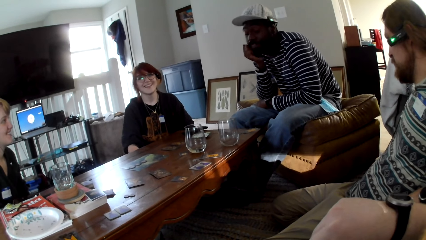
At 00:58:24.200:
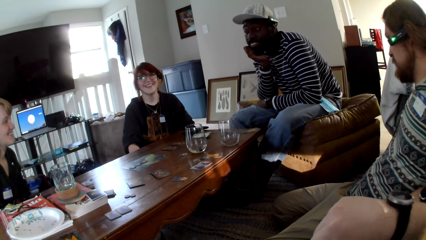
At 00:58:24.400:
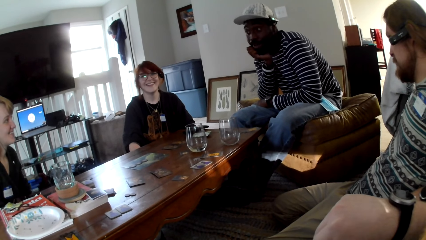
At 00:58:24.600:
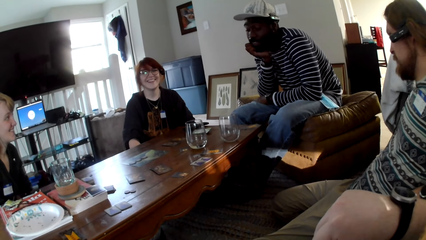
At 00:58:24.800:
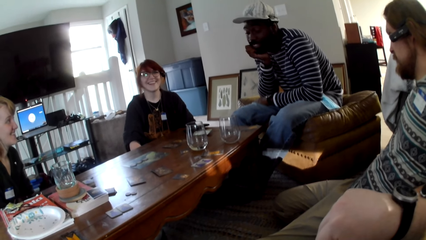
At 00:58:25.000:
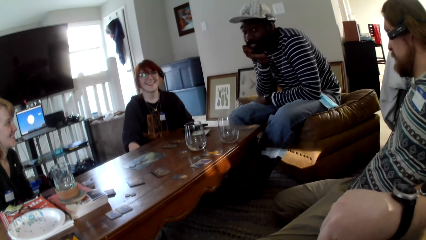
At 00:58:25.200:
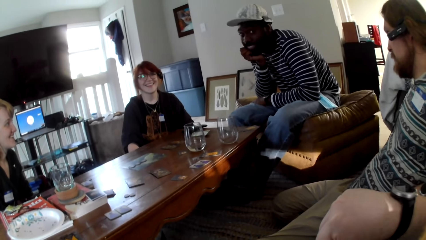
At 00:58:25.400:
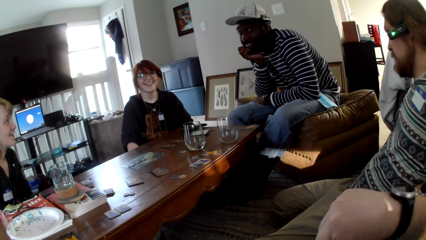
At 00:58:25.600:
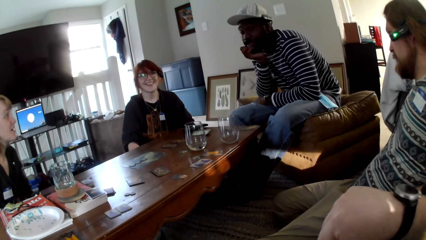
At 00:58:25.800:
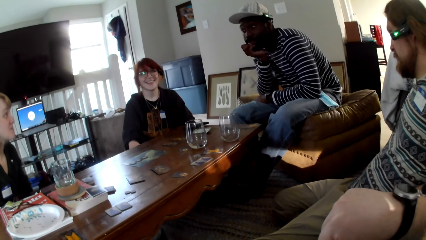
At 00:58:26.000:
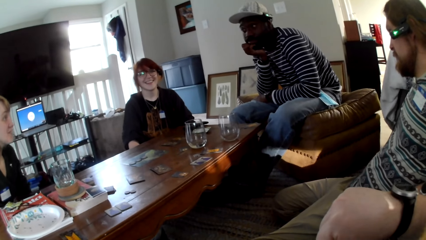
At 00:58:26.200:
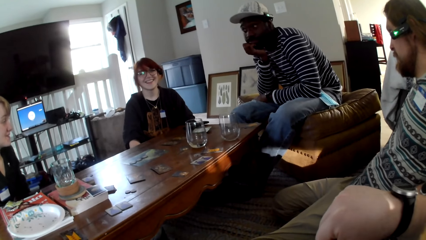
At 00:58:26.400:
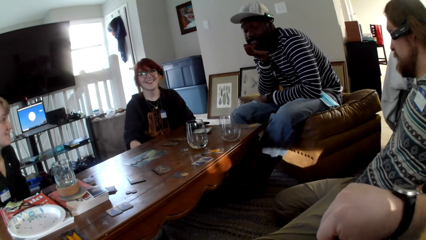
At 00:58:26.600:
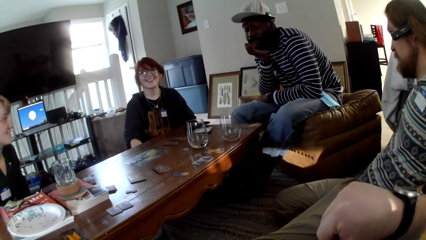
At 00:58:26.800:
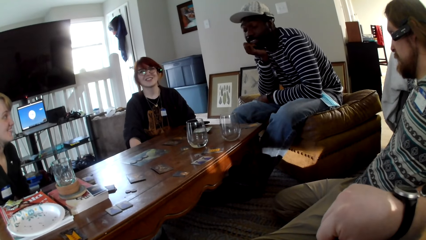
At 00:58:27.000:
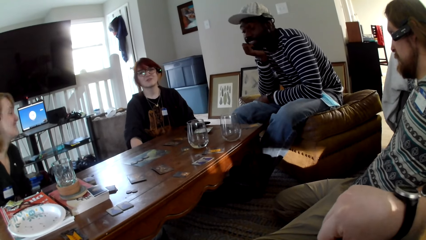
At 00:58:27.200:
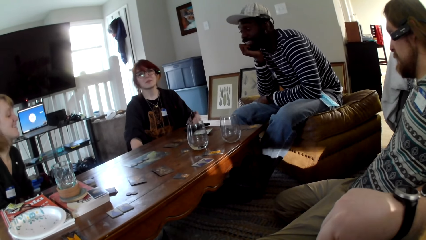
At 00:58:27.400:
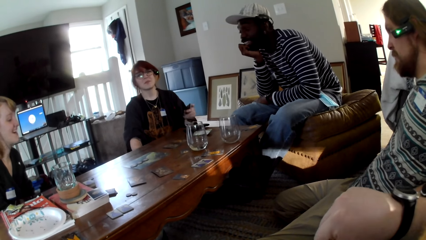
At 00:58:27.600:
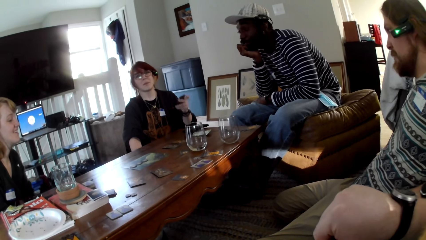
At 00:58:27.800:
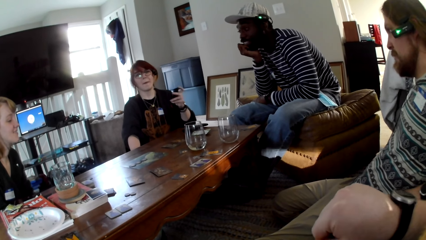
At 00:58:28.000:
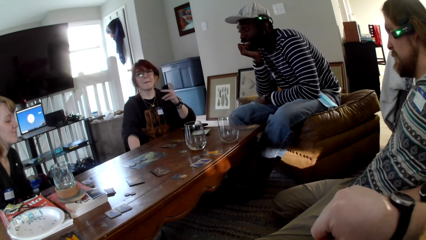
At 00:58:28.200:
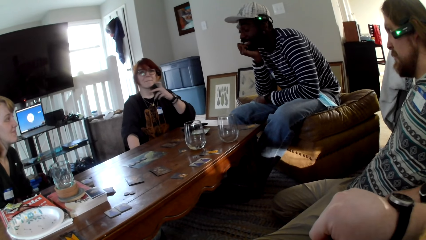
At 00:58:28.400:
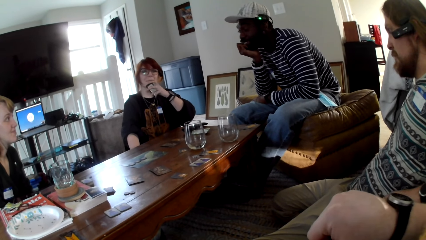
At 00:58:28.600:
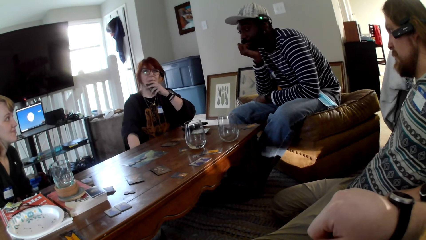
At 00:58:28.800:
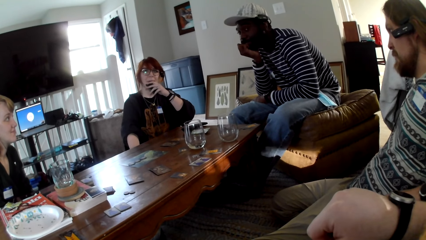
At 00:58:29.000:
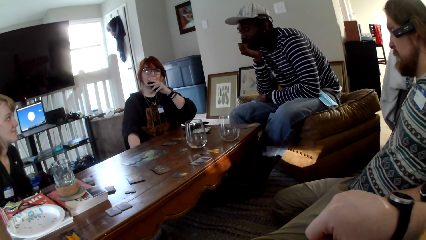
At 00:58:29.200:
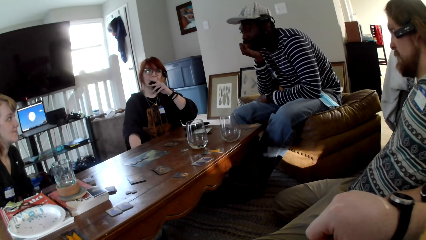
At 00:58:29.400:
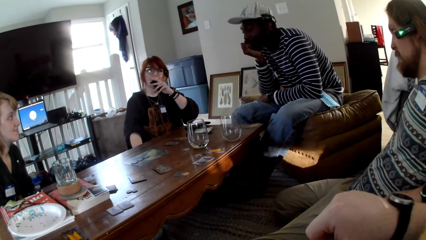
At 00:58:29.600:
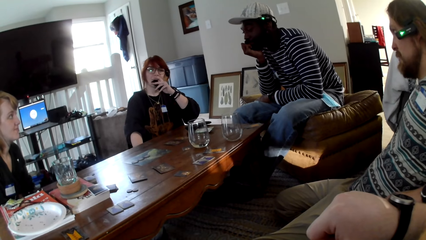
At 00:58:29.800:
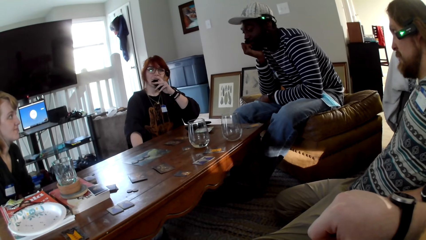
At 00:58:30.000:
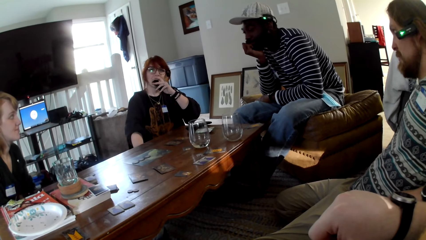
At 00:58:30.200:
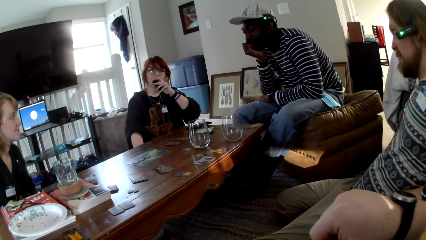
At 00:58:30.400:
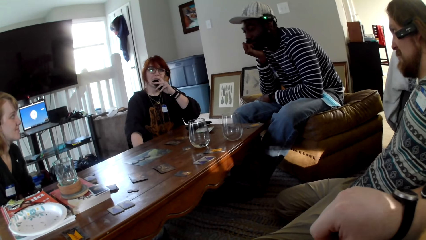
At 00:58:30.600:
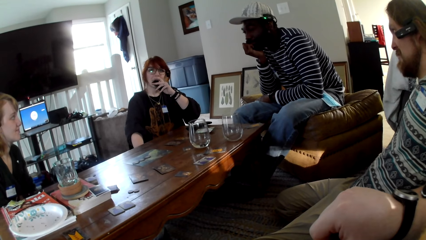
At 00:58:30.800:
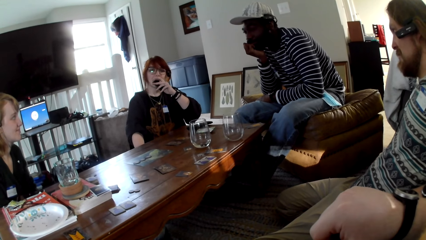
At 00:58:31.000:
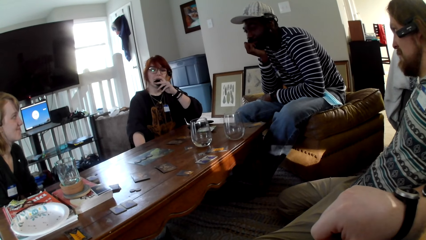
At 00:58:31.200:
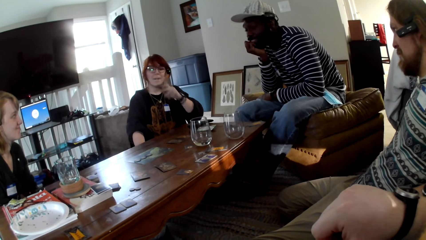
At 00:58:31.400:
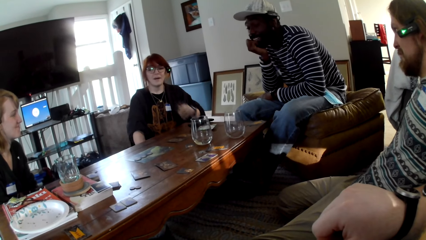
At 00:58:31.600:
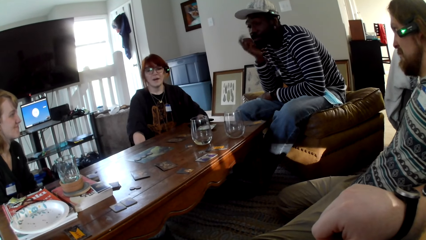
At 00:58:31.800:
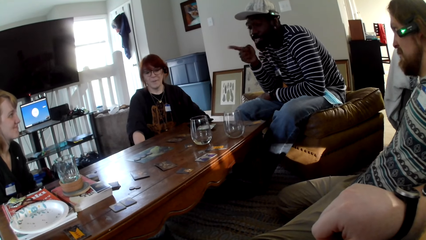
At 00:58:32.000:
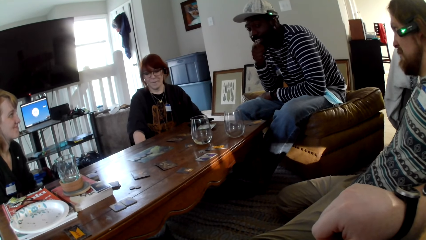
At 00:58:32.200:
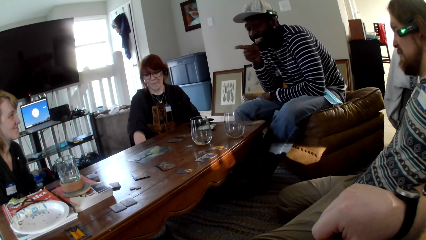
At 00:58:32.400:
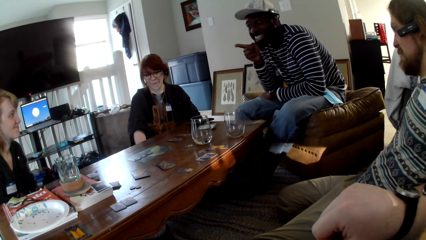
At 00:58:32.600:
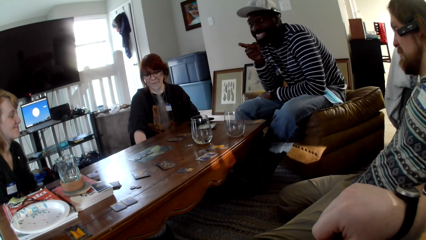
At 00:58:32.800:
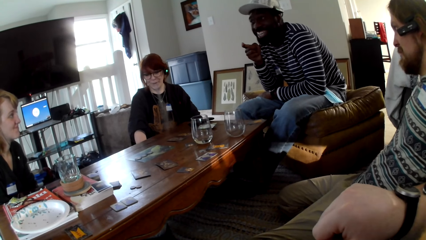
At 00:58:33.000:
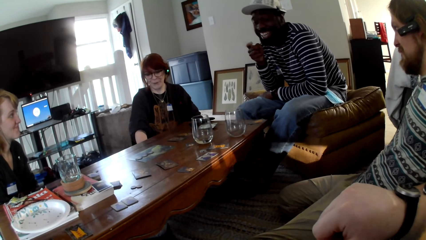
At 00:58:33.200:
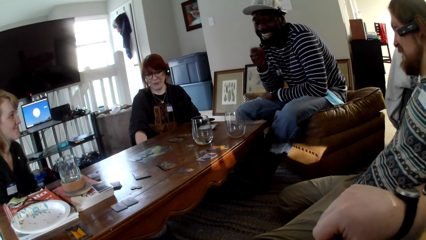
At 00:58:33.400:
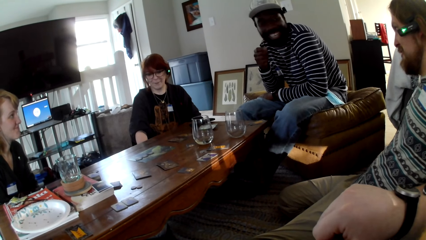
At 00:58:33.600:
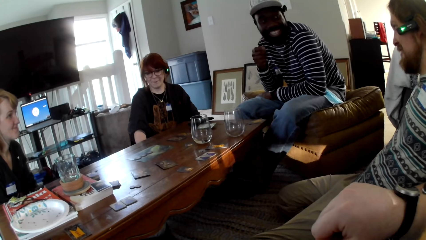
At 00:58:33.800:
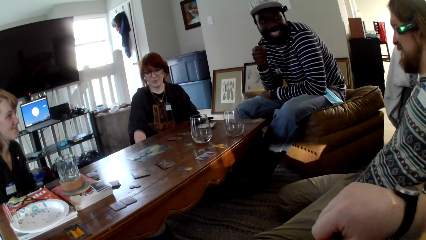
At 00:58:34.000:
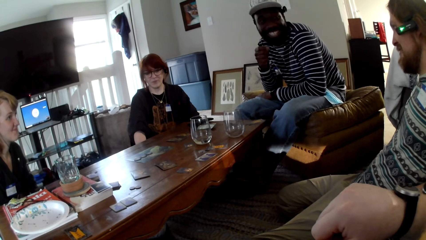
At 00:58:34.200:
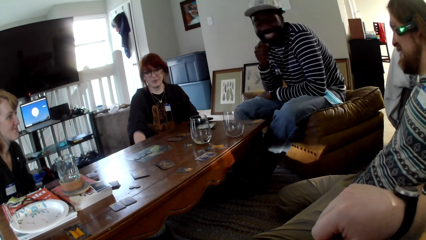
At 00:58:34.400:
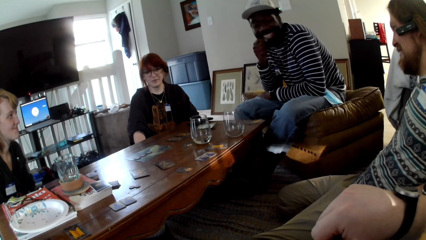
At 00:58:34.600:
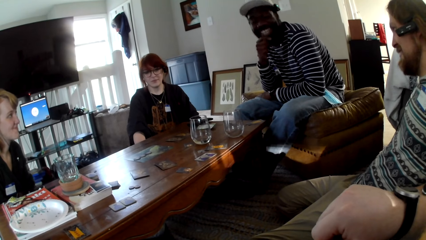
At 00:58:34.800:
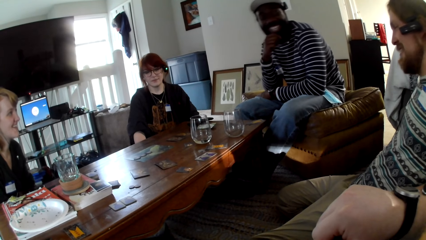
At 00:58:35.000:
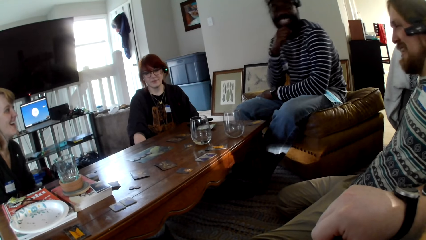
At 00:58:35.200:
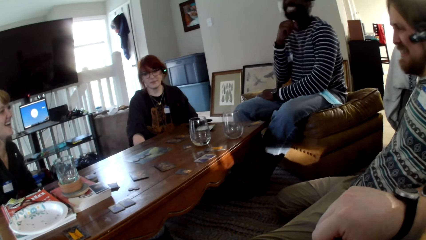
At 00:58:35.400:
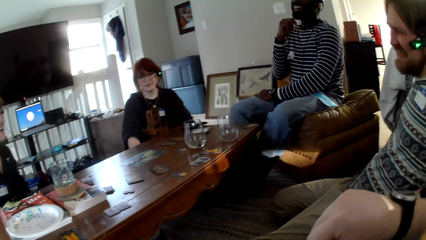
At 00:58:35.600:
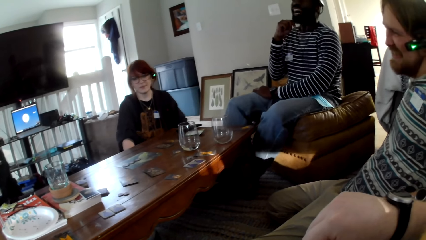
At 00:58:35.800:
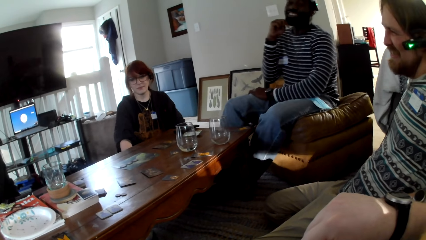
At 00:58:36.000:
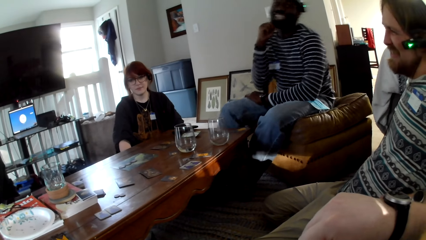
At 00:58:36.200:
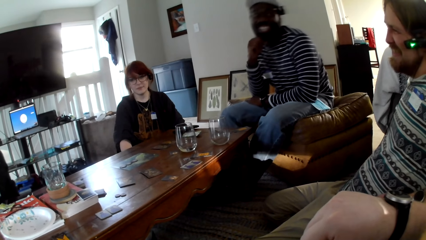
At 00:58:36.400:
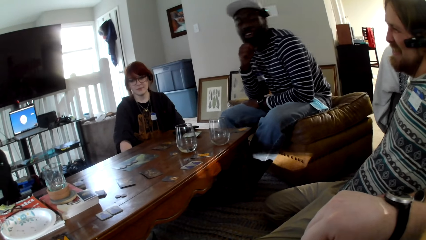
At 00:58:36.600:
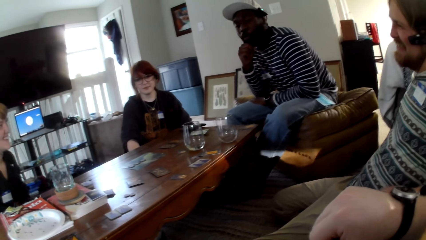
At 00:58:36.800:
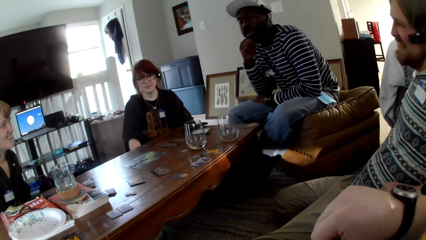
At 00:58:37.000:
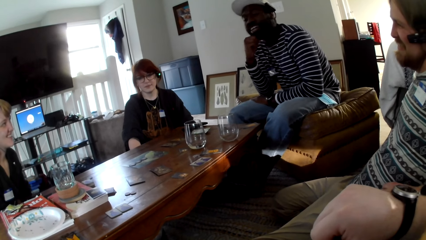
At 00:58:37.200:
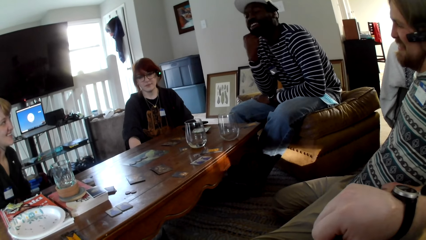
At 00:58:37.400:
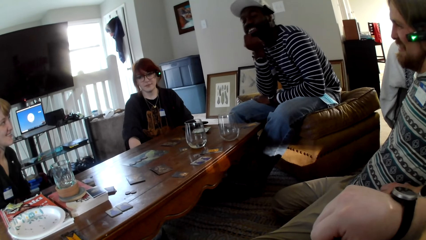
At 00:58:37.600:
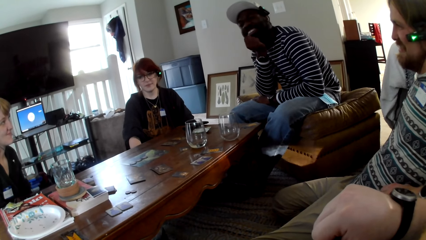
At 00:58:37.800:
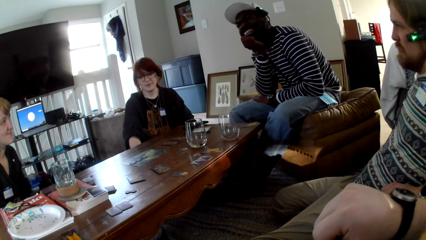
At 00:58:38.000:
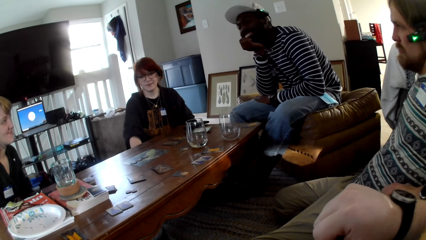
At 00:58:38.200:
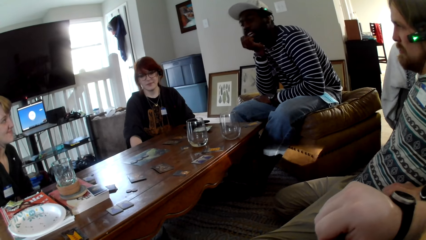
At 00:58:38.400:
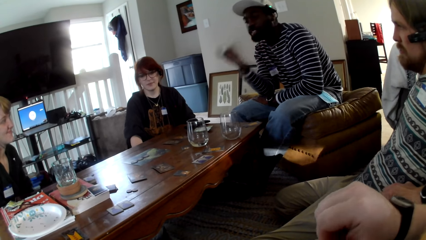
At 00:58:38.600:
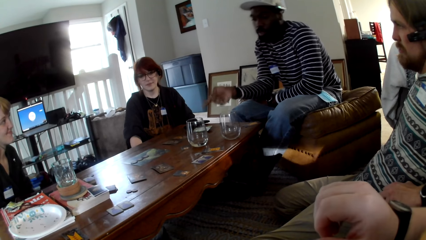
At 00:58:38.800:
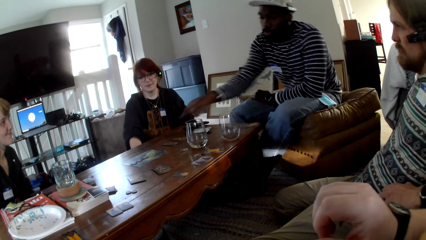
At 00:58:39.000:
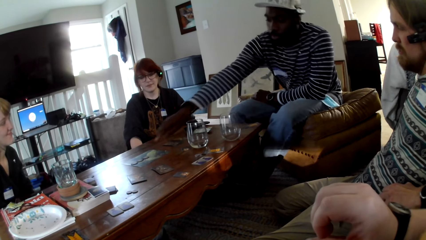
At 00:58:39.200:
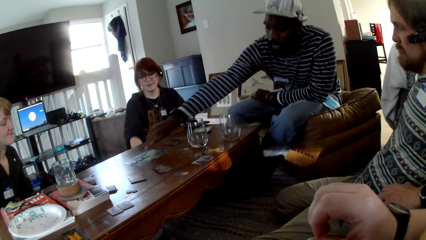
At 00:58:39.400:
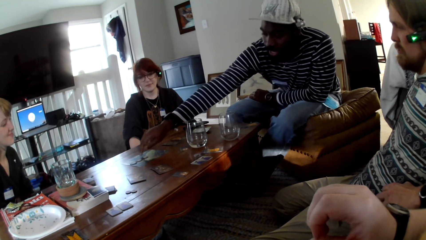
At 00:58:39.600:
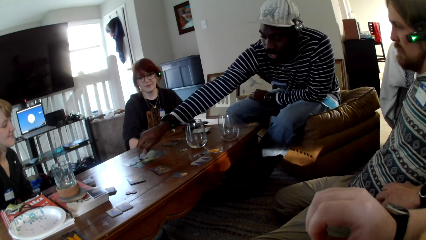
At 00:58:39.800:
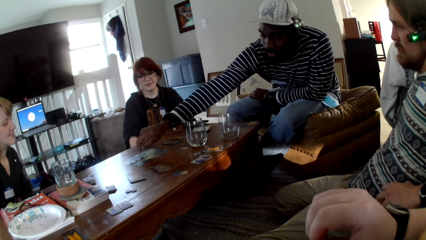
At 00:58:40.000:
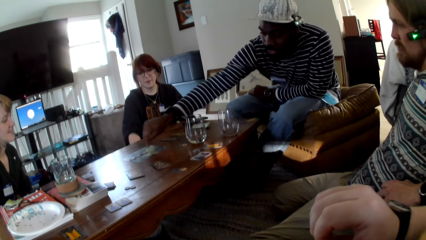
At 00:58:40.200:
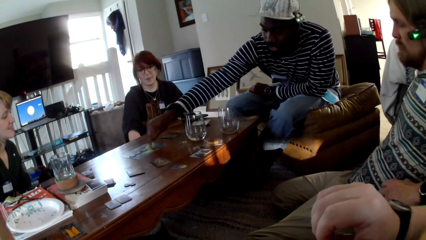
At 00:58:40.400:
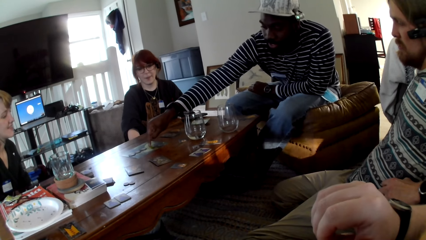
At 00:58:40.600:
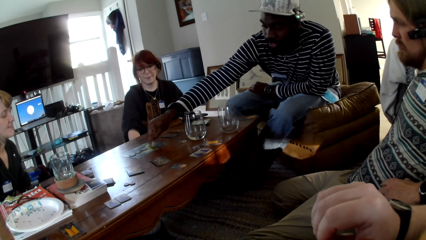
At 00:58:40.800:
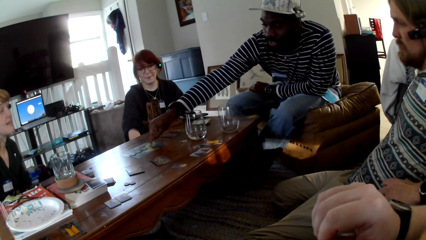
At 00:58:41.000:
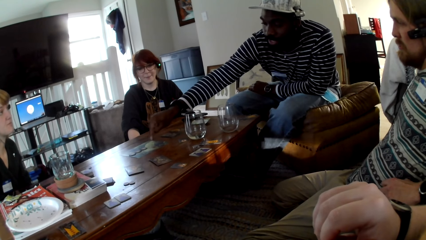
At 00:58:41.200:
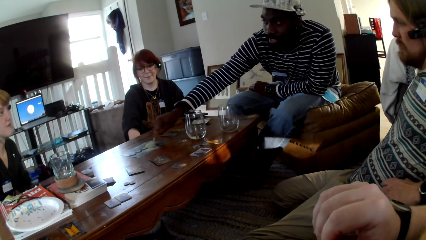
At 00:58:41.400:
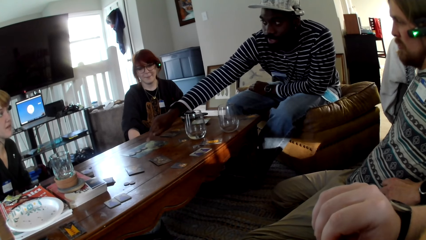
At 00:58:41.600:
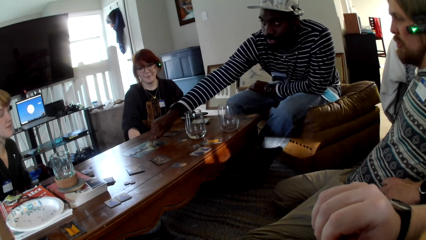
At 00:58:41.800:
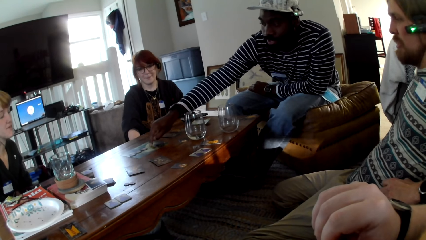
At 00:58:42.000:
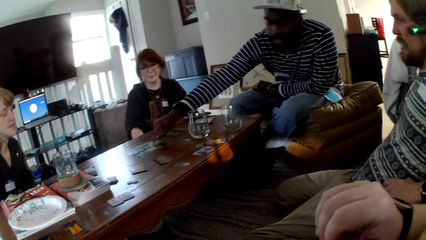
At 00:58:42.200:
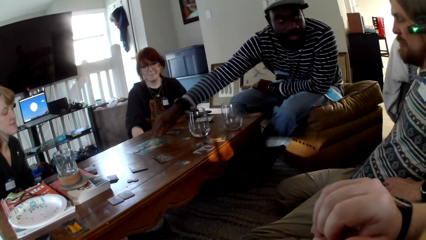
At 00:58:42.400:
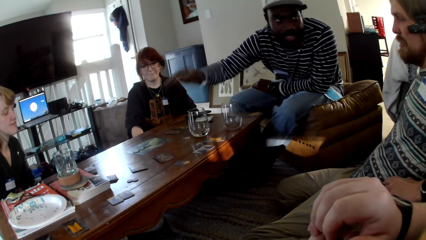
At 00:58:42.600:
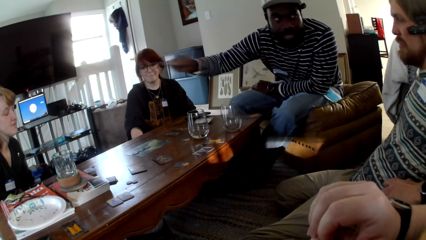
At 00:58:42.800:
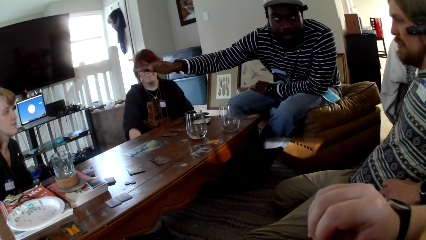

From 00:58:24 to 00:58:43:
A woman responds to a man. A person talks. Another person smokes. She puts down her right hand. The man converses with another man, the woman, another woman and the camera wearer. A third person points at the first person. The other man responds to the first man. The third person laughs. The first man, the woman and the other man respond with a laughter. The first man converses with the other man, the woman, the other woman and the camera wearer. The third person talks and touches the cards. The first man points at chips on the table.
